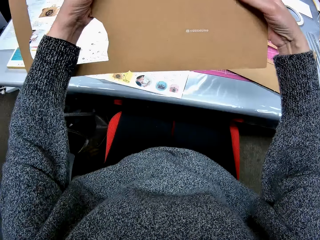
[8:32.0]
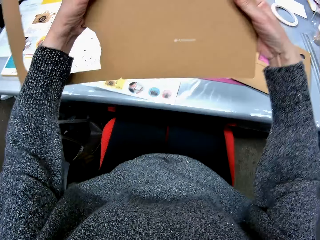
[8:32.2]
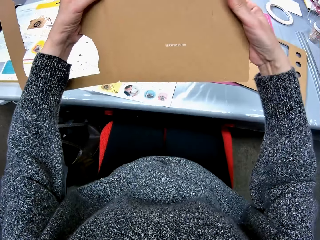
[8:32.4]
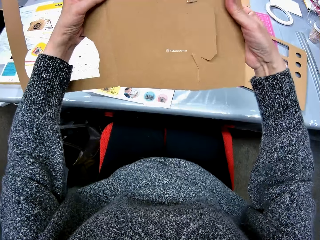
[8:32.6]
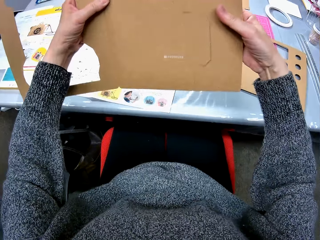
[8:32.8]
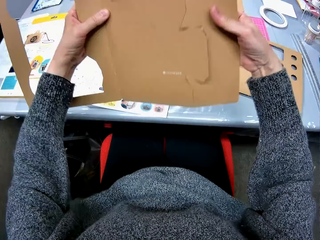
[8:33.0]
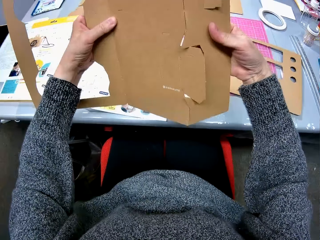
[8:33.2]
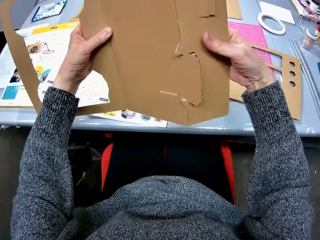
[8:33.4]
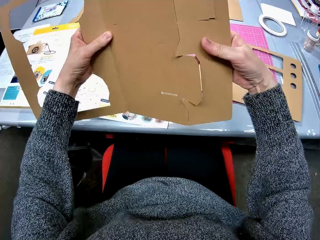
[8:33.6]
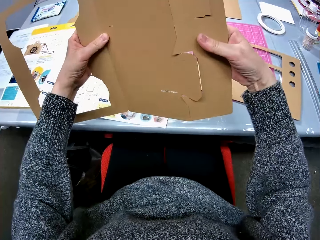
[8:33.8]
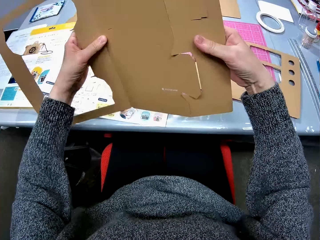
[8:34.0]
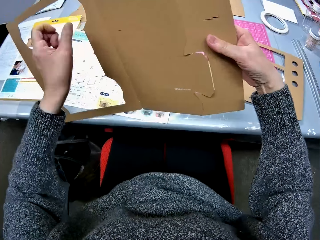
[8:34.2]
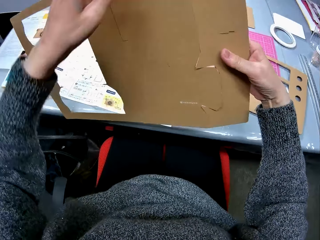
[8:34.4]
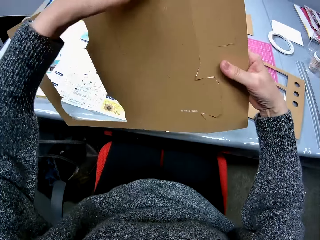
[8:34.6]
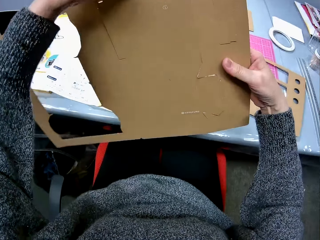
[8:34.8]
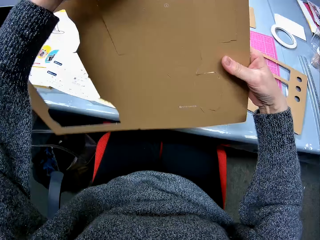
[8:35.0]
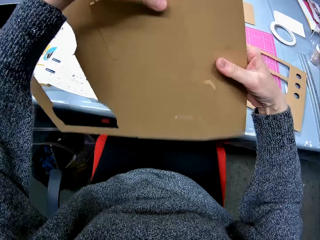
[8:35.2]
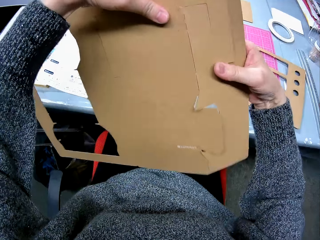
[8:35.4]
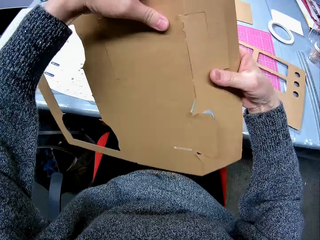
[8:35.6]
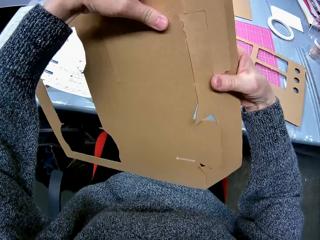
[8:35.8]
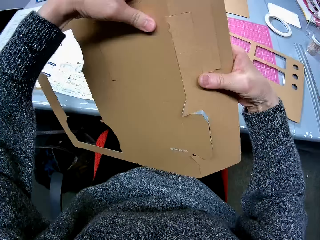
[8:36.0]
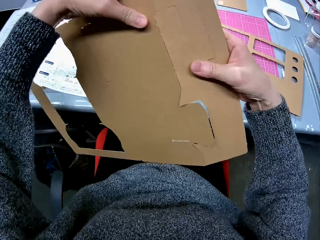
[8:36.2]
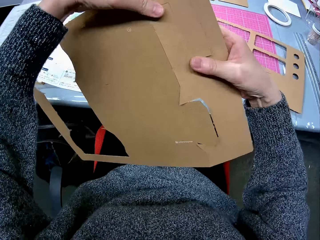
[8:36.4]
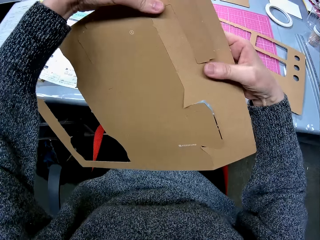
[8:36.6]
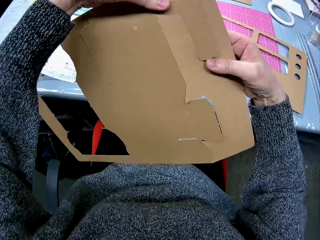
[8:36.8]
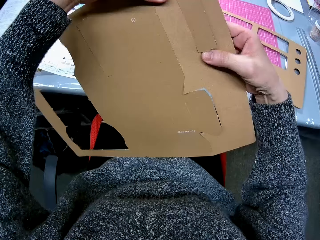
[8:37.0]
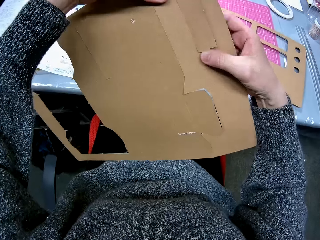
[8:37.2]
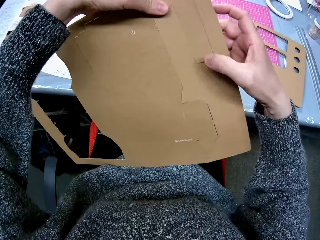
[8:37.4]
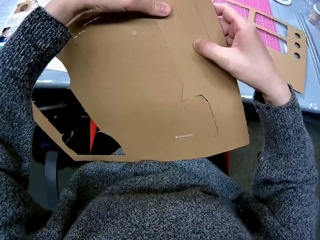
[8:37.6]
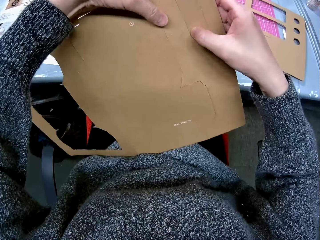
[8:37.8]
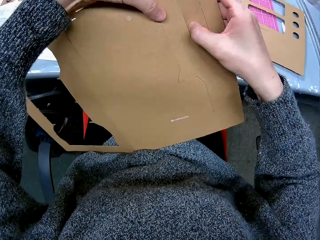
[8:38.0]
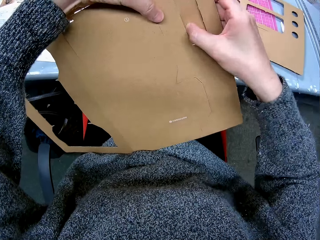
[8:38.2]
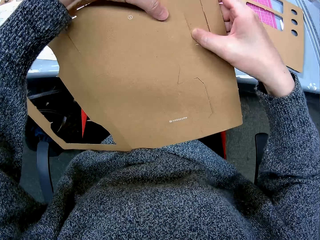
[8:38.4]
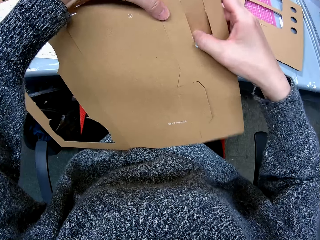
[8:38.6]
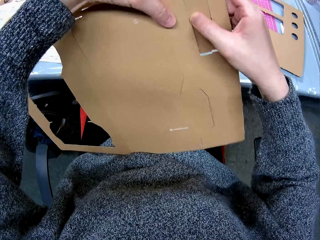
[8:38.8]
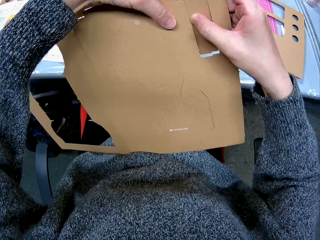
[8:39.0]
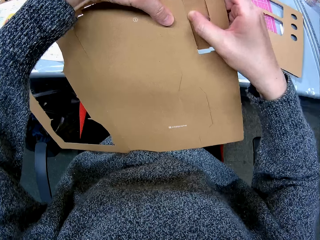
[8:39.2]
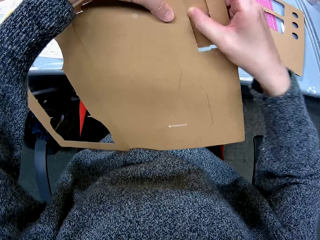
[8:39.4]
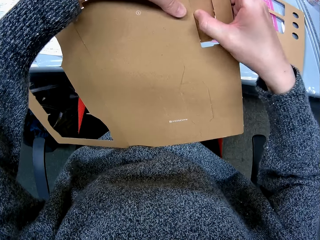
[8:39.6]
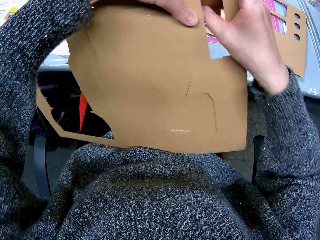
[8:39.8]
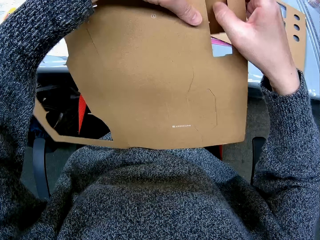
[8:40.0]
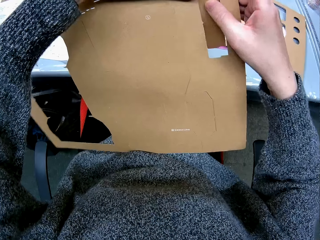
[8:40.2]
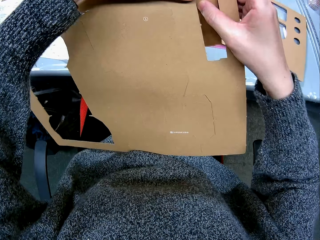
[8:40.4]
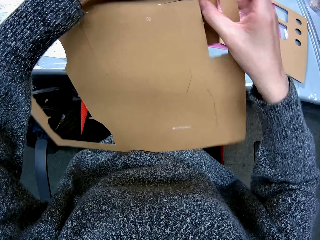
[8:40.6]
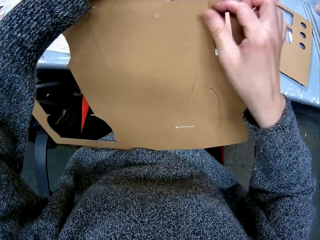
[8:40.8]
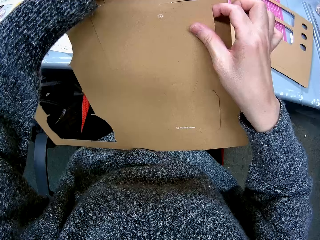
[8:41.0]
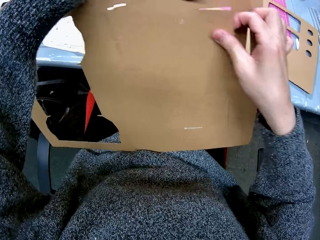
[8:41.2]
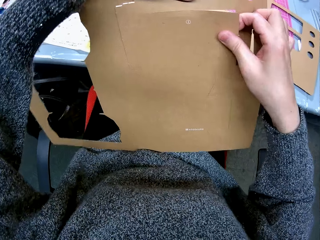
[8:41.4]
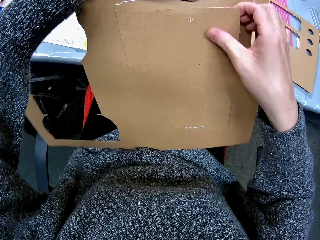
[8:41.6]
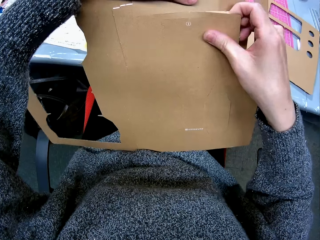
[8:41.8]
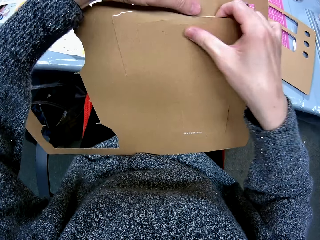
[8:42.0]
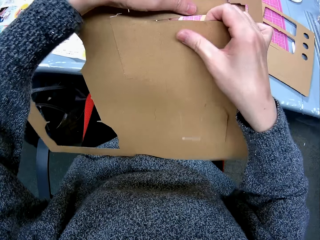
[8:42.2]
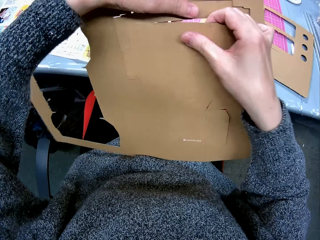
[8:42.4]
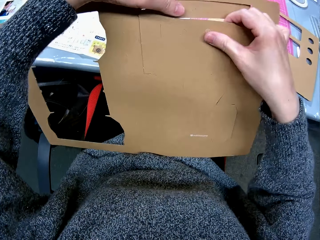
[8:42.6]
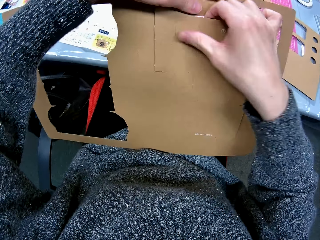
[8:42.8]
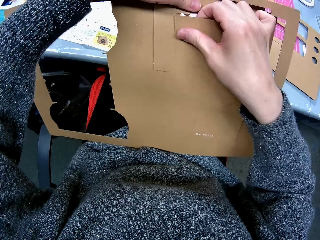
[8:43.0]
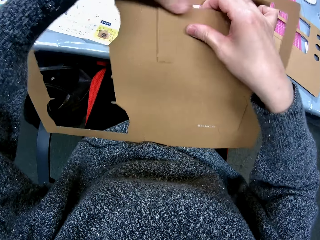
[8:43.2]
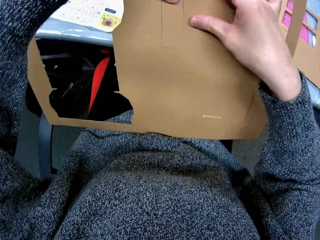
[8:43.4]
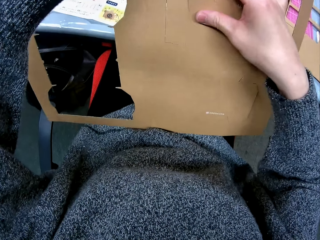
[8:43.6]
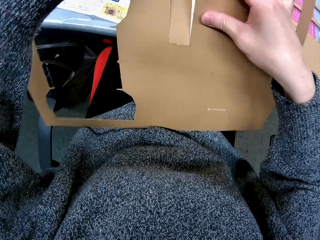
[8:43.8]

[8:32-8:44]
The camera wearer removes a piece of the cardboard.

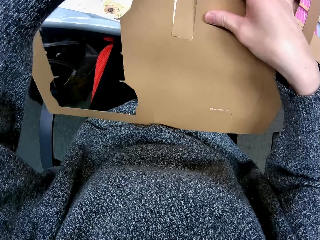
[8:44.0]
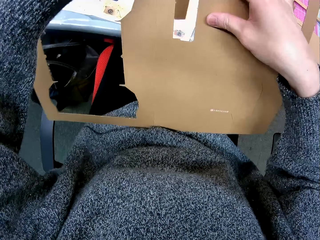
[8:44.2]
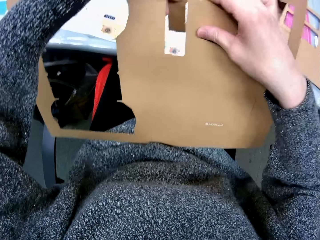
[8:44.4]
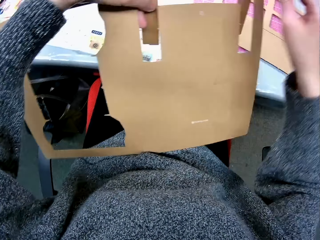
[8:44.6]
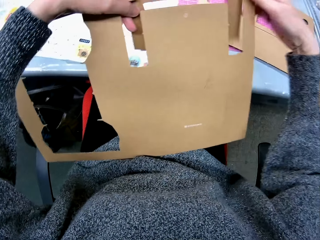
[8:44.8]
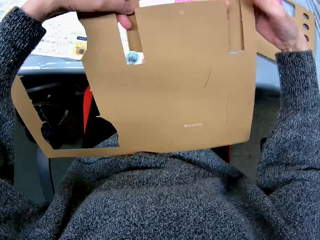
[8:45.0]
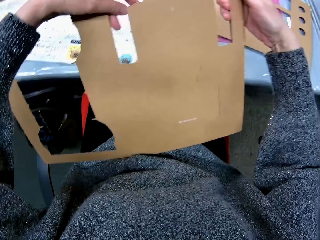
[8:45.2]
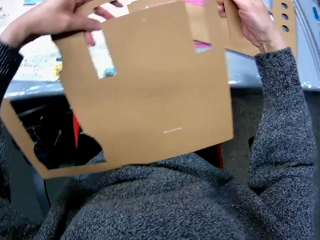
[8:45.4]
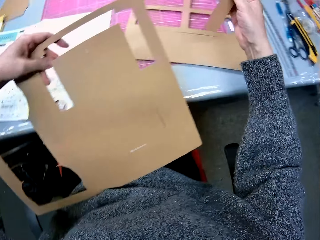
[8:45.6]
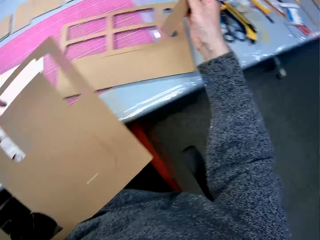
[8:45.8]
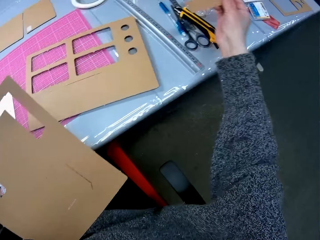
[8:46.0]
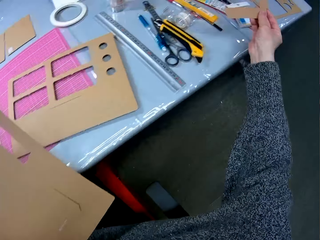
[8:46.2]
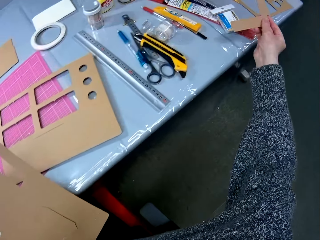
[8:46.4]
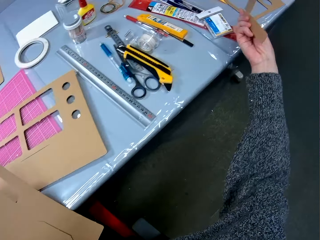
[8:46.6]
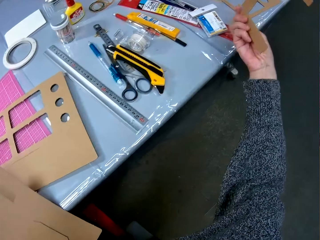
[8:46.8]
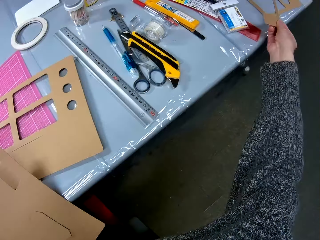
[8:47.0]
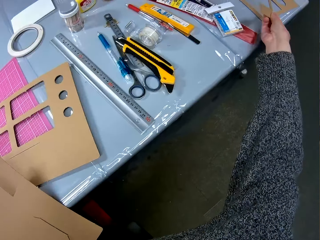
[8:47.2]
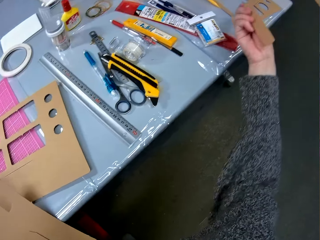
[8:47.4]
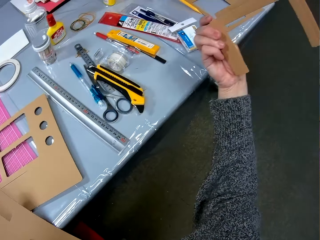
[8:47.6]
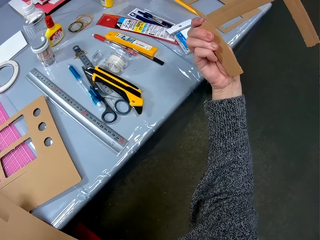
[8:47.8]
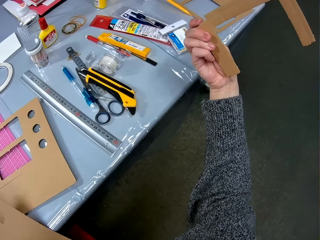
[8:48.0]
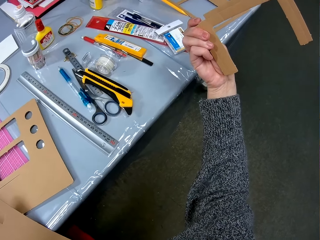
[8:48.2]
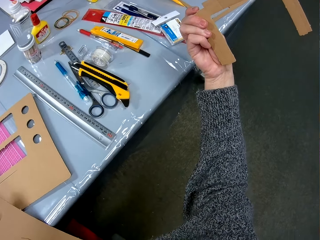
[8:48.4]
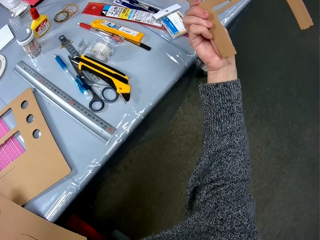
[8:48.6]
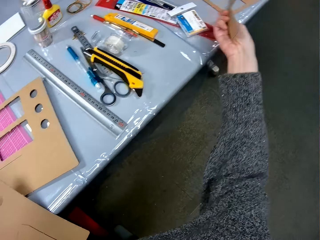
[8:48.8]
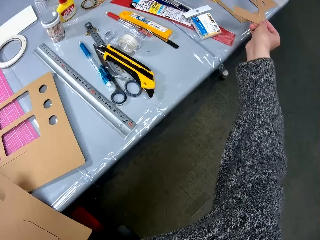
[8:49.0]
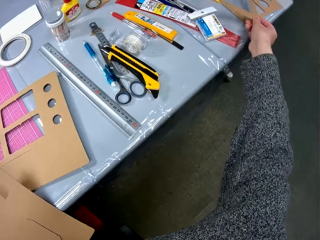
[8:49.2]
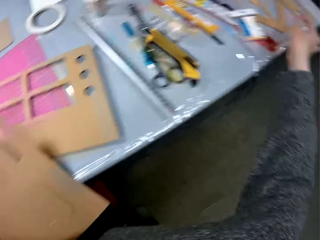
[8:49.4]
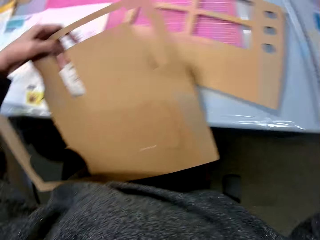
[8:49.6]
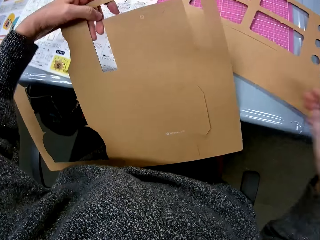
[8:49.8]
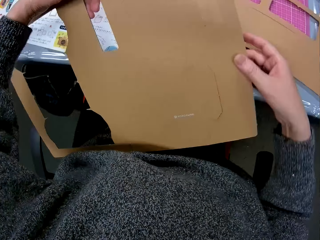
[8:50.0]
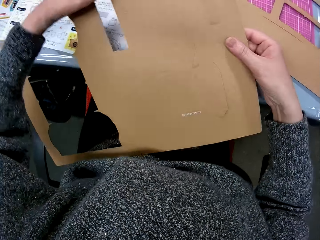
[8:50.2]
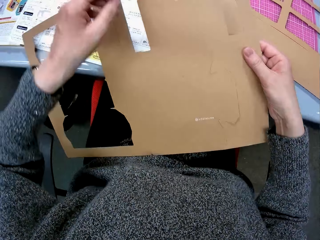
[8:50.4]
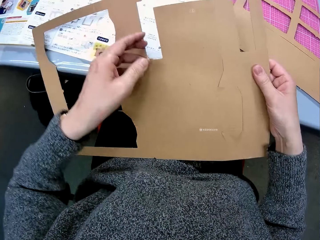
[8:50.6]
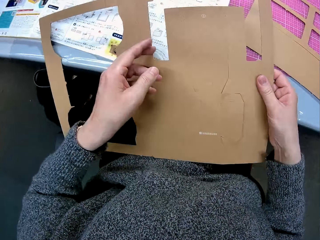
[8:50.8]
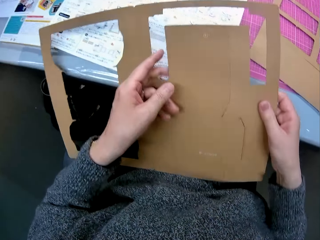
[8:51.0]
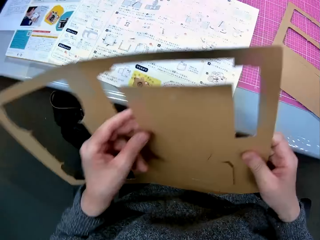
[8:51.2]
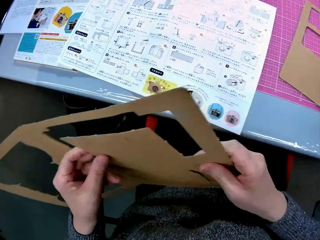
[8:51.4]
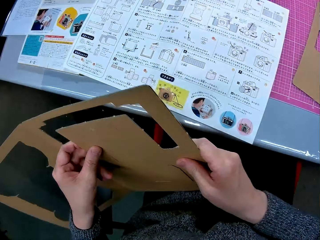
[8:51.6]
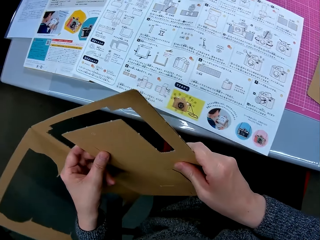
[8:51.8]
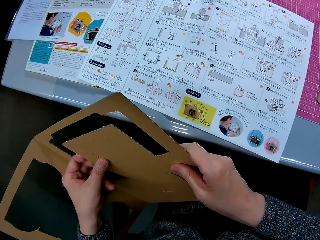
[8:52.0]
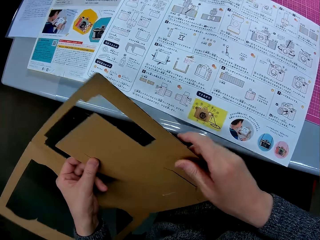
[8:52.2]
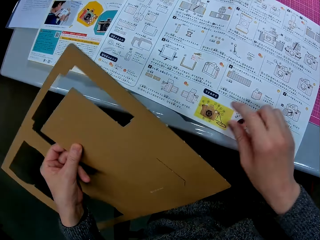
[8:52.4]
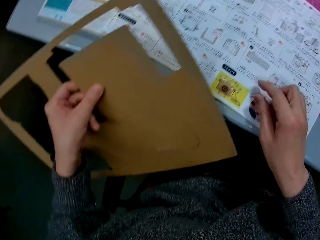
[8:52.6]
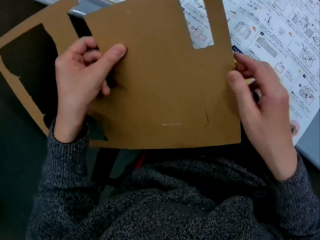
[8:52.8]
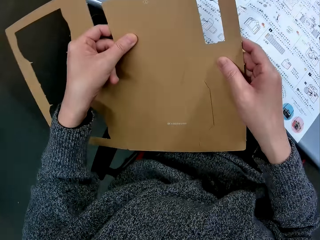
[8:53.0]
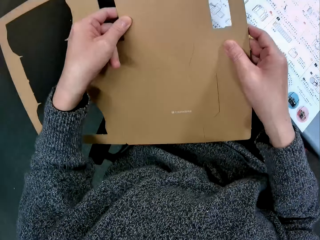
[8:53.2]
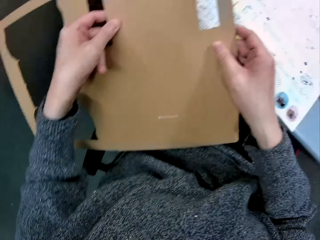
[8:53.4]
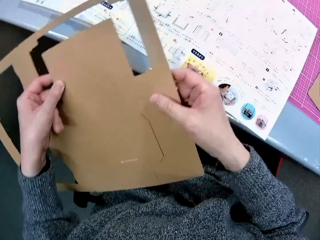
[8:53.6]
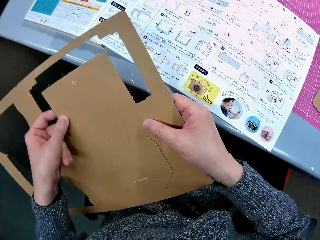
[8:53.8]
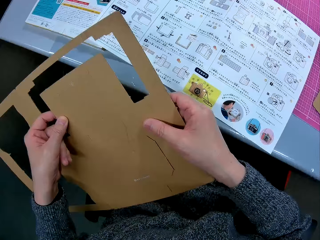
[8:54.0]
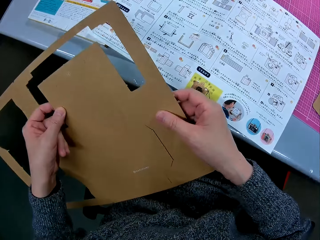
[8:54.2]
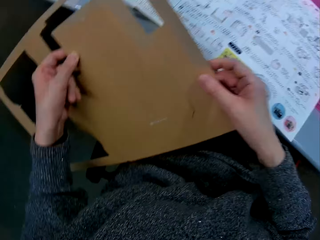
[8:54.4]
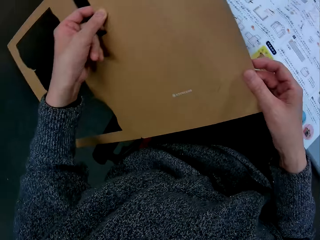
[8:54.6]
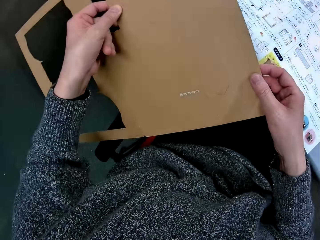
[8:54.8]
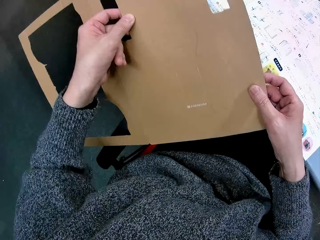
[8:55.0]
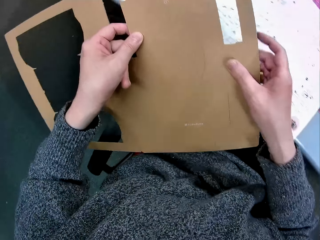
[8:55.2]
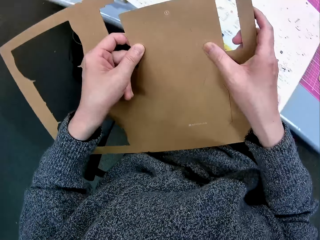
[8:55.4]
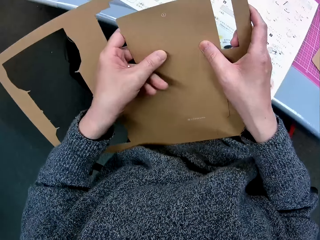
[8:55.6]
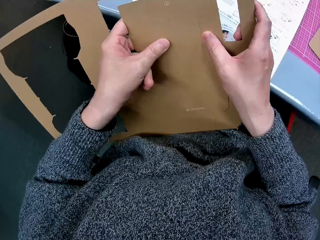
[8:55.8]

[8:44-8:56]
The camera wearer removes the cut out piece of the carton or cardboard. She looks at the piece of cardboard. She drops the cut out piece of the carton. She holds the carton with her left hand. She reads the manual.
